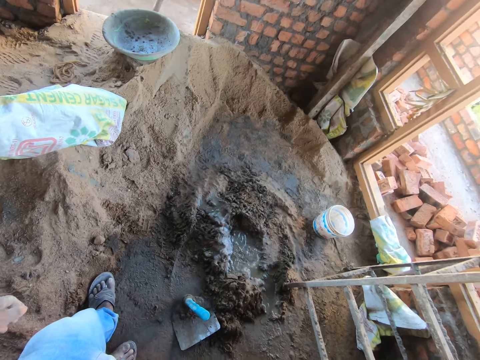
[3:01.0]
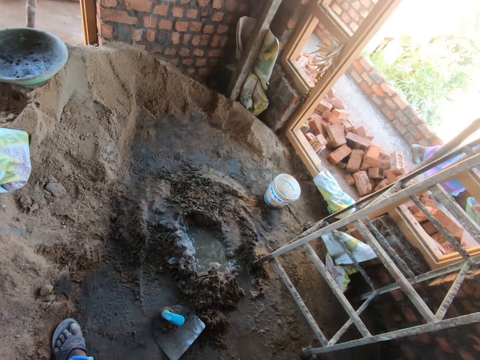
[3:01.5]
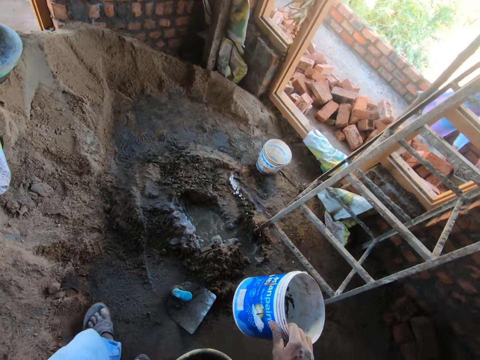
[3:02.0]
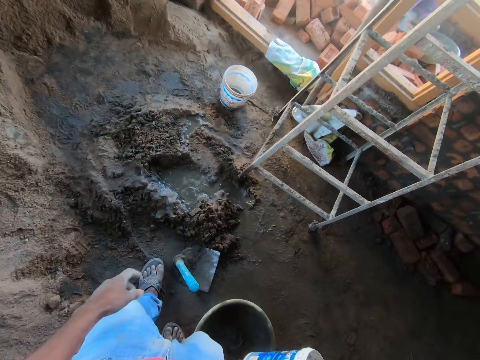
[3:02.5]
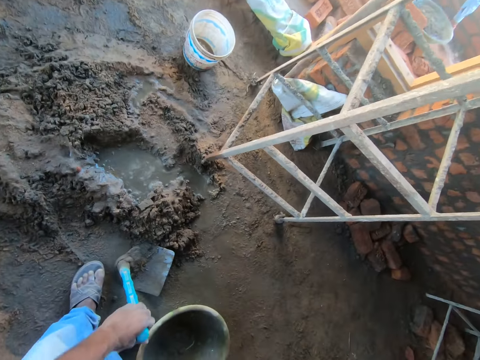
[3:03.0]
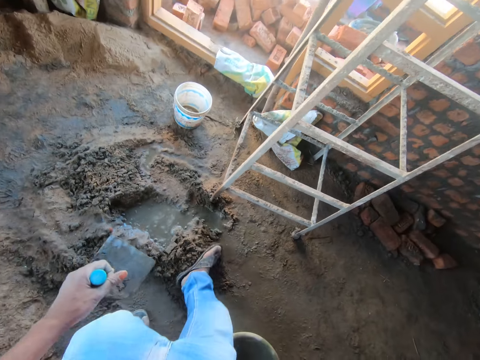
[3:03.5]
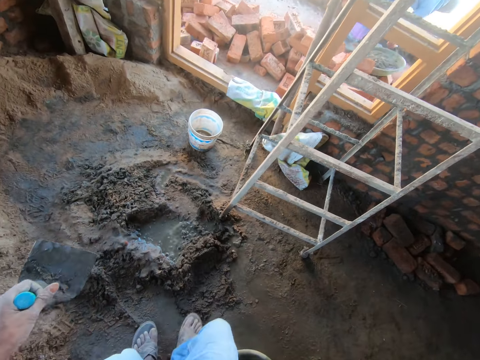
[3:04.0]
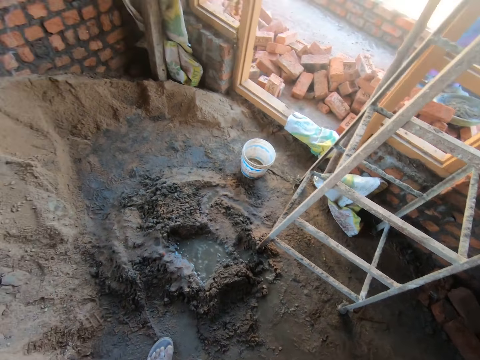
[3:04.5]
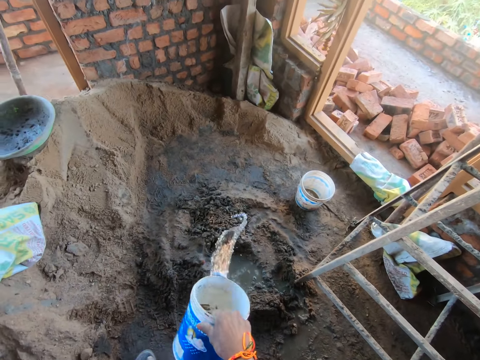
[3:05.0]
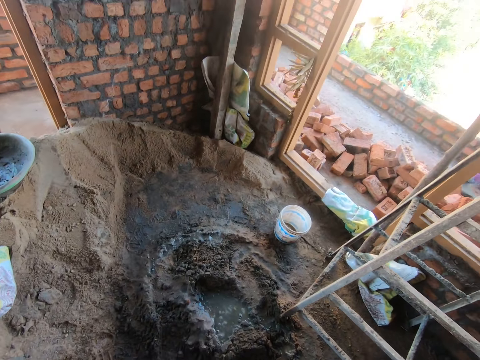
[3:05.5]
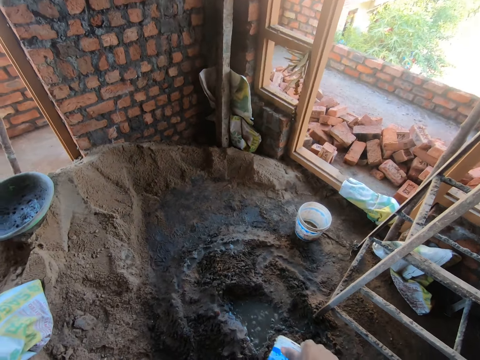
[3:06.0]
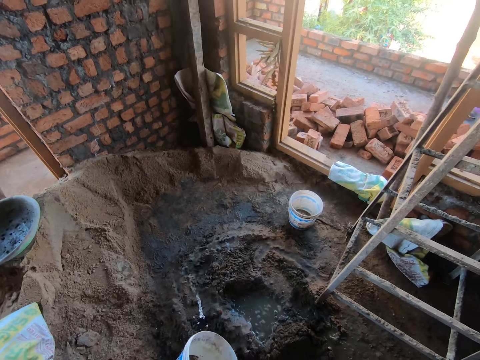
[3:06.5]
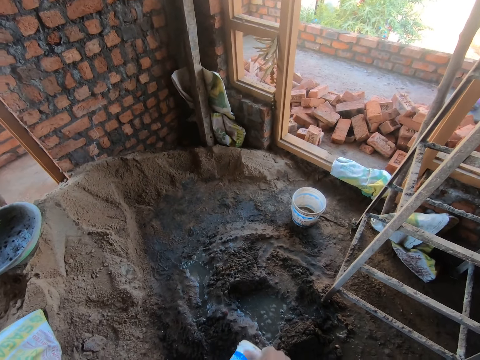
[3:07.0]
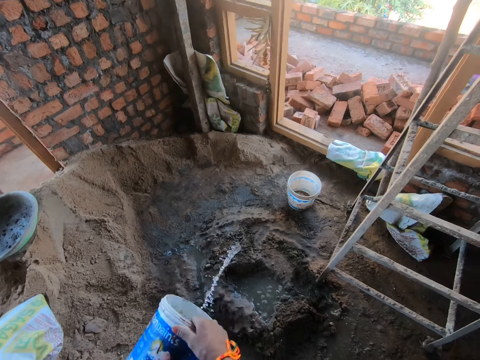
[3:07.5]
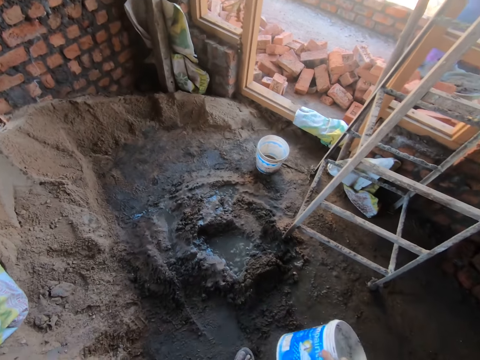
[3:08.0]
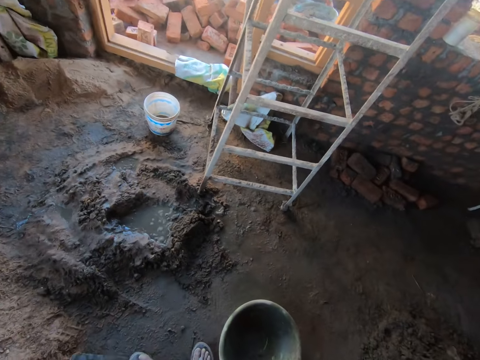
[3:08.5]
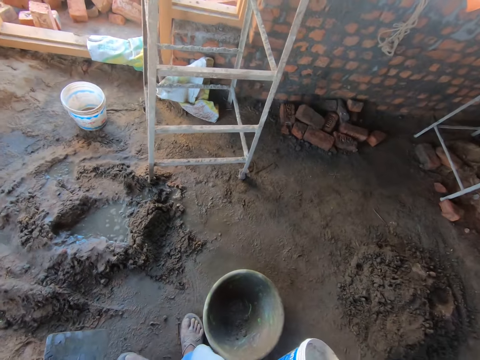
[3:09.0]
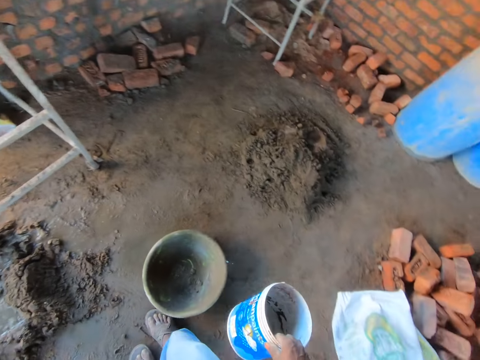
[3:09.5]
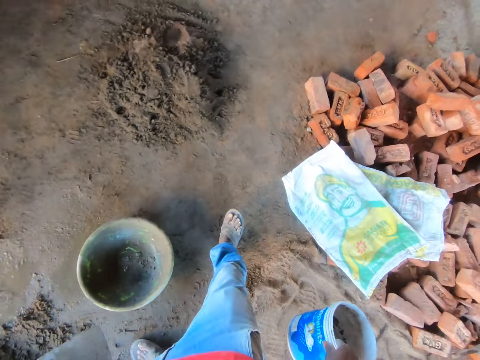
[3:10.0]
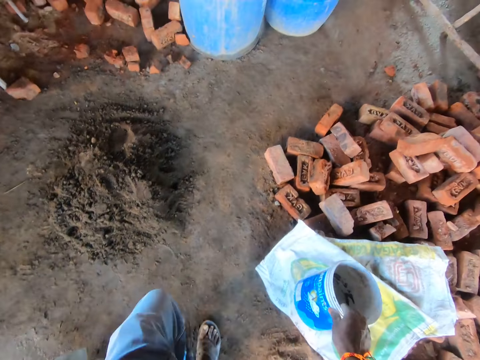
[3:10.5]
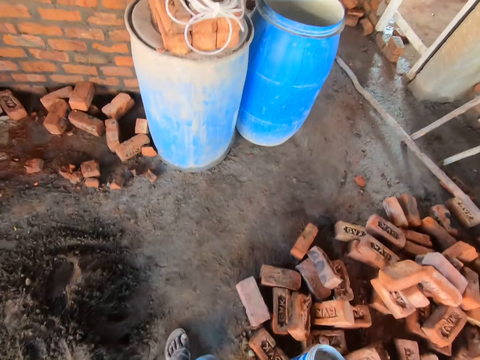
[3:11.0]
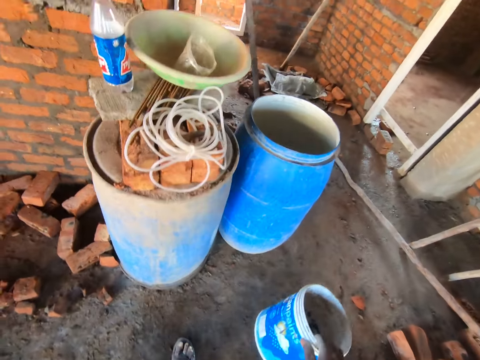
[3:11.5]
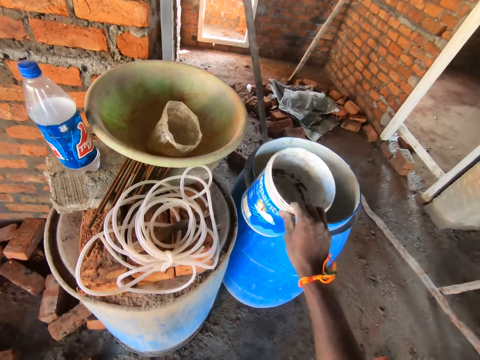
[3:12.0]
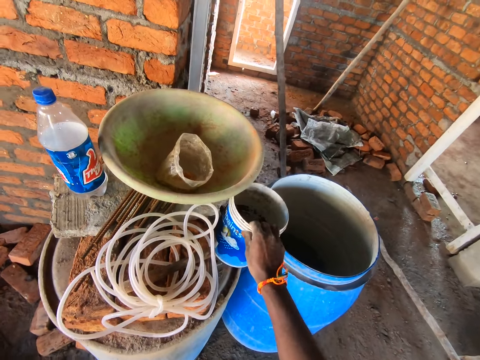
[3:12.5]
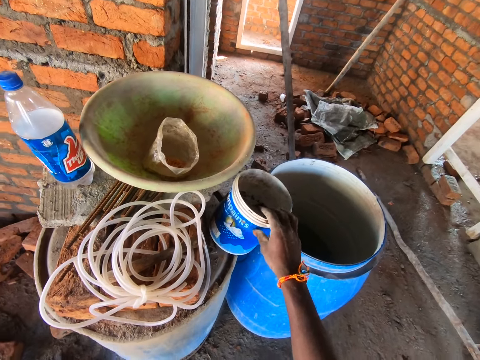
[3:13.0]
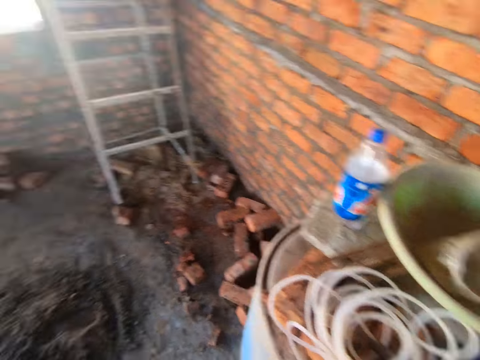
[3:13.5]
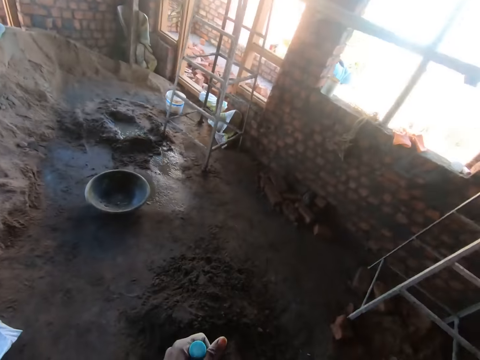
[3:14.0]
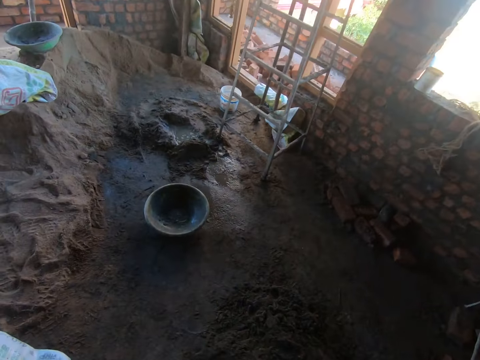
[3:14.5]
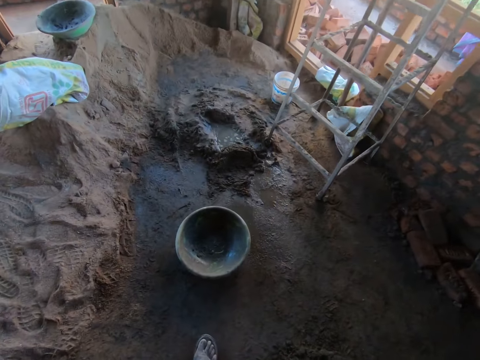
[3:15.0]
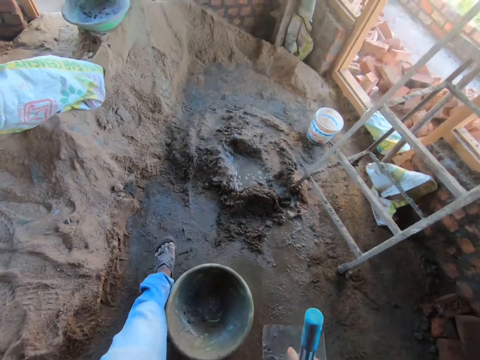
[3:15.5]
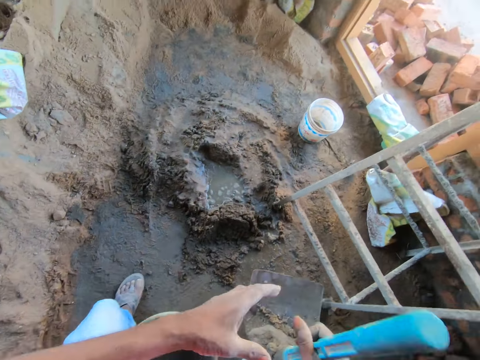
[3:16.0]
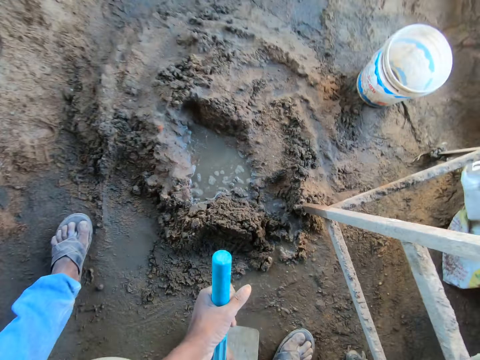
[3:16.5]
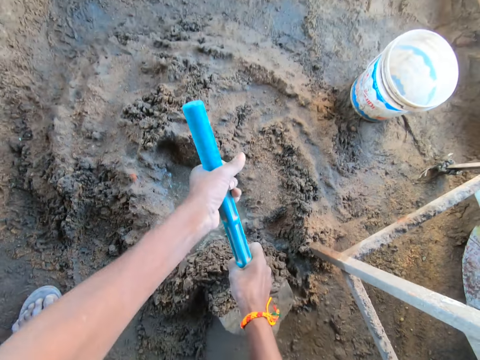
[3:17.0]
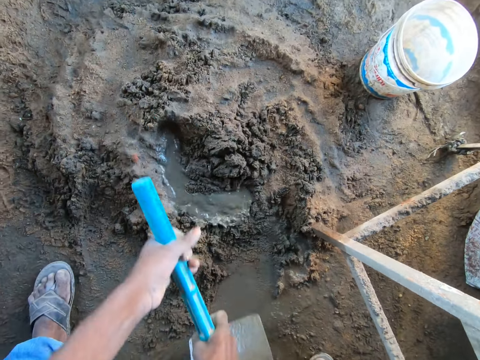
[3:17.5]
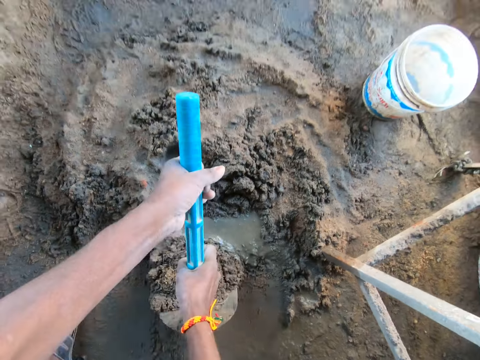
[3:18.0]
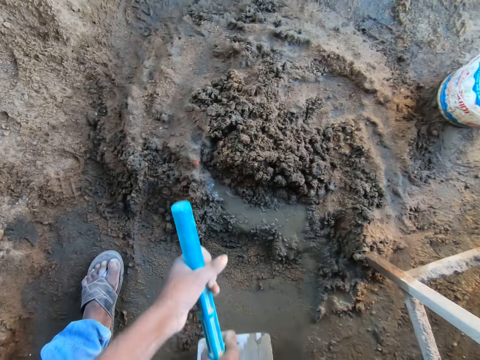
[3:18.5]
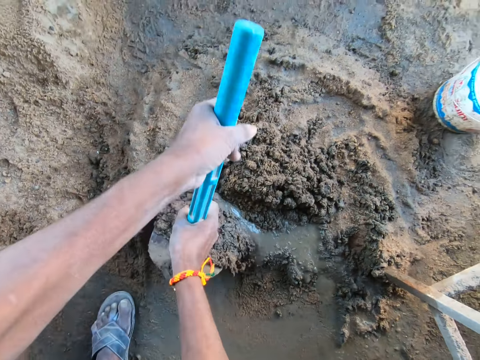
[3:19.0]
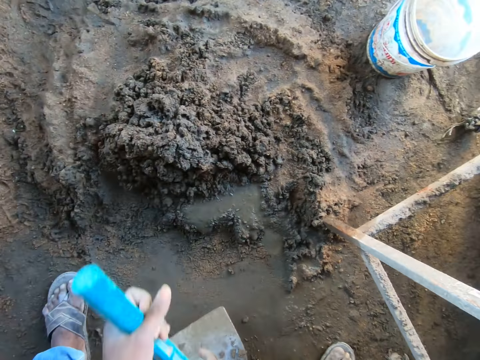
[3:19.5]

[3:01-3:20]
The camera wearer picks the hoe from the floor. They touch the hoe. They pour the water from the bucket on the sand. They look around. They walk in the room. They place the bucket on the drum. They walk in the room. They look around. They mix the concrete on the floor with the hoe.

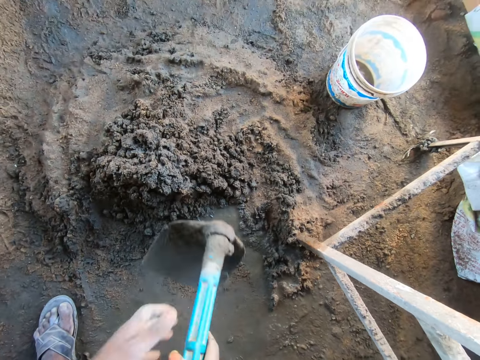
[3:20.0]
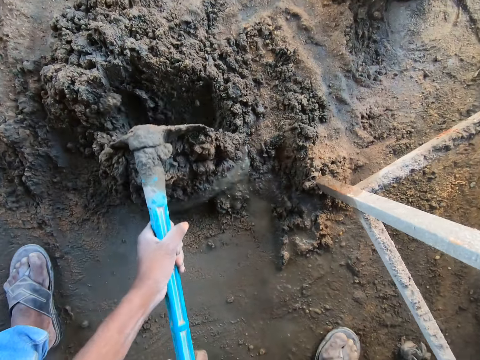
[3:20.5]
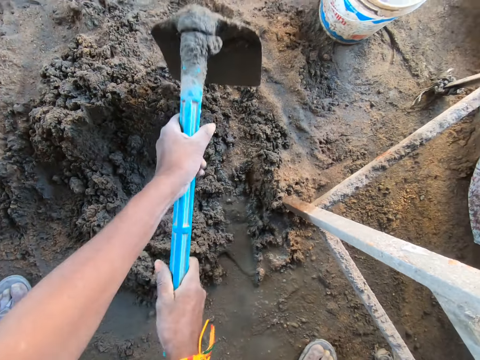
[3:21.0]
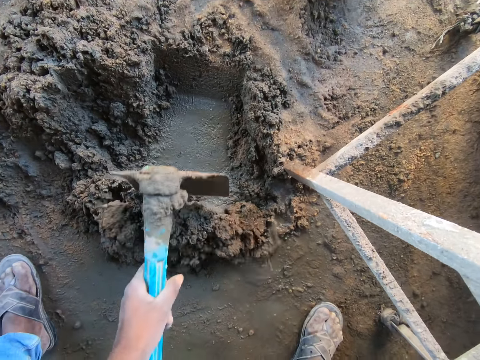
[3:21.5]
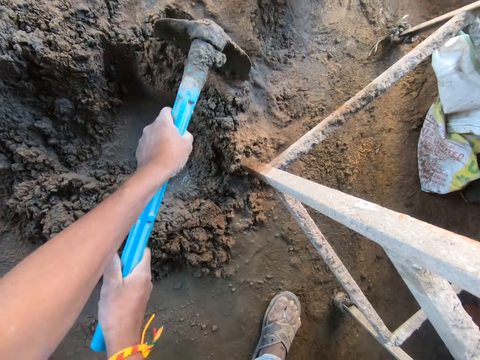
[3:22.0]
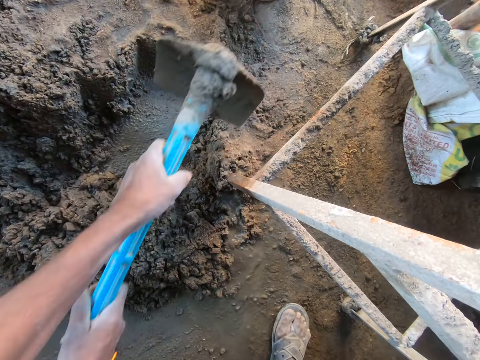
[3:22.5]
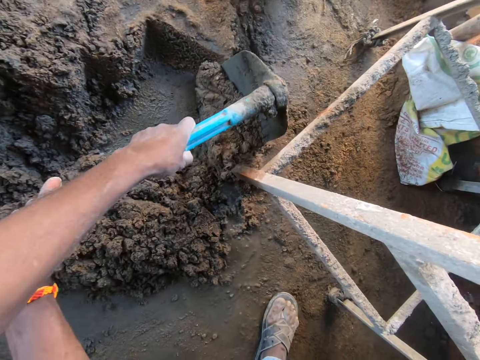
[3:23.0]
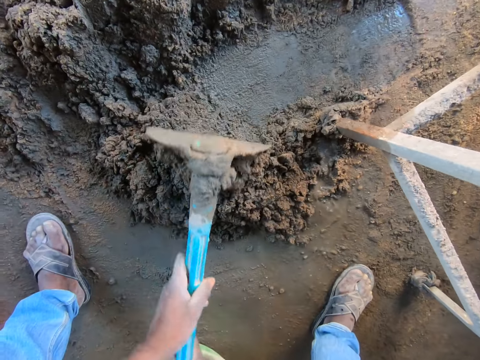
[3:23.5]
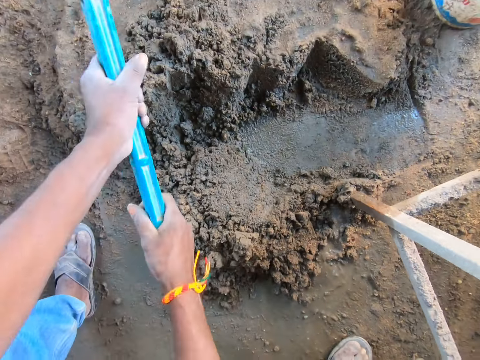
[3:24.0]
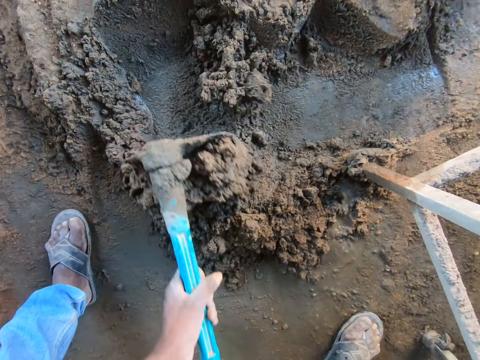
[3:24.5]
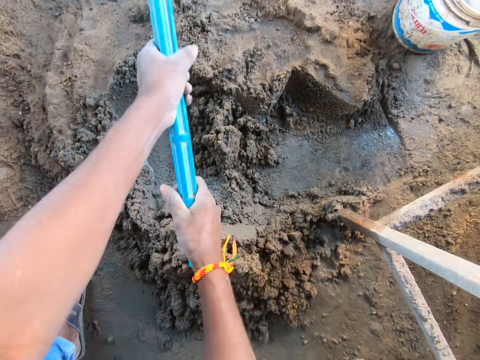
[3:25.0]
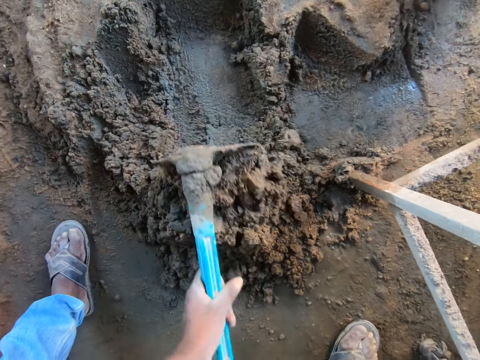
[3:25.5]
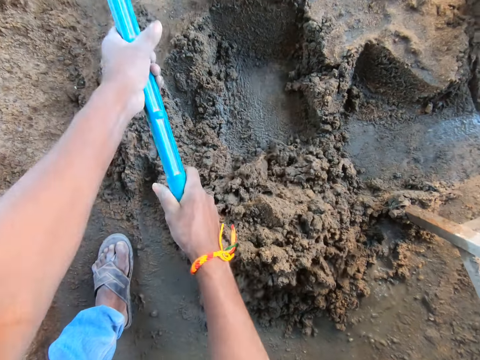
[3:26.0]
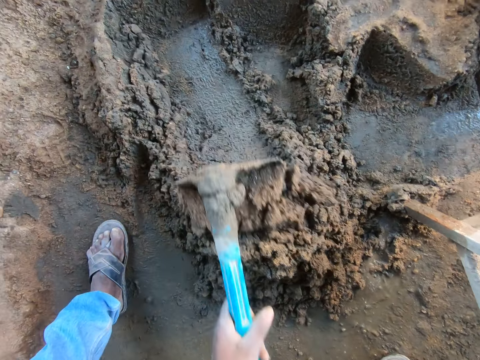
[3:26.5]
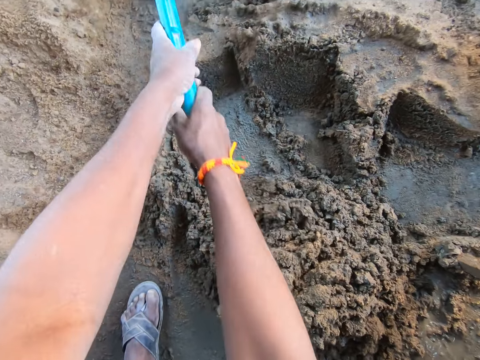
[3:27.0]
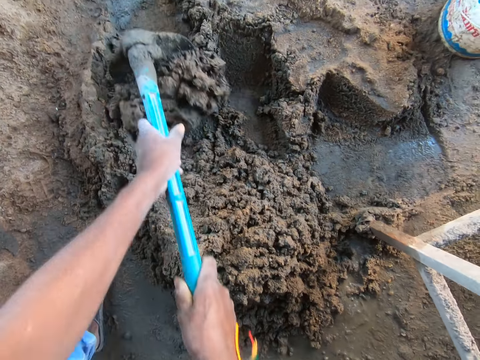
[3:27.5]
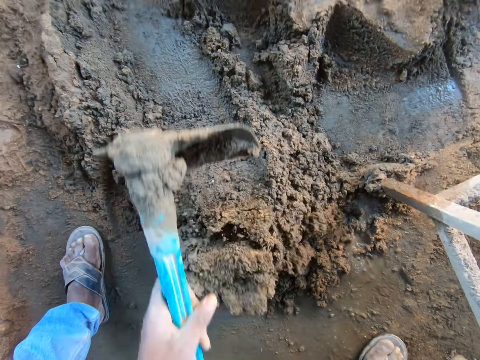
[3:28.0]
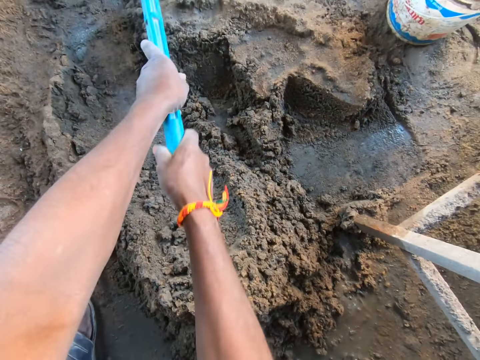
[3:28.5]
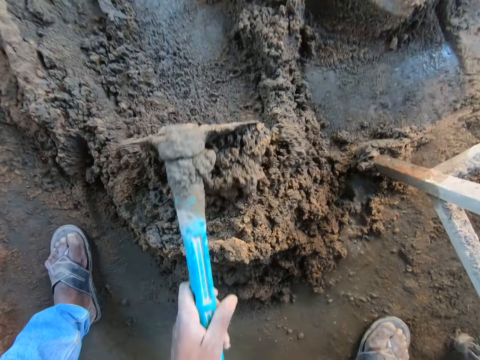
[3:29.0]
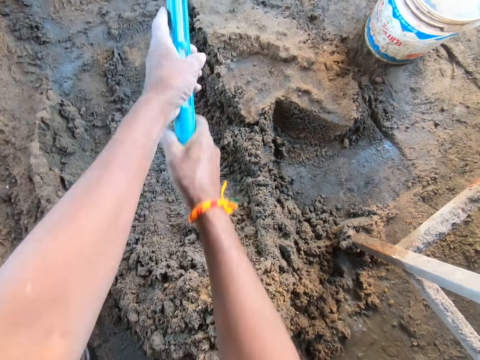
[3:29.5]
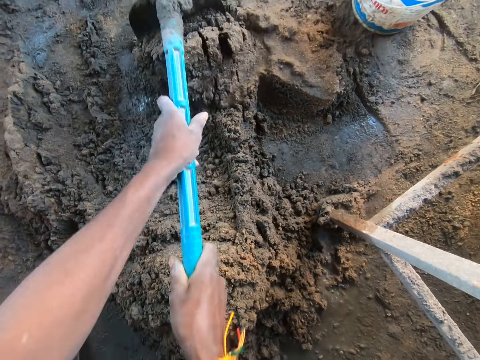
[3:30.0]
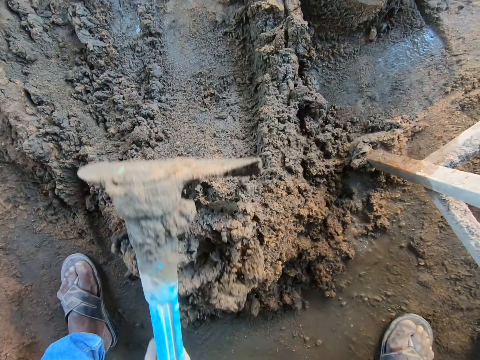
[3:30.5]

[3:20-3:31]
The camera wearer puts sand together.
